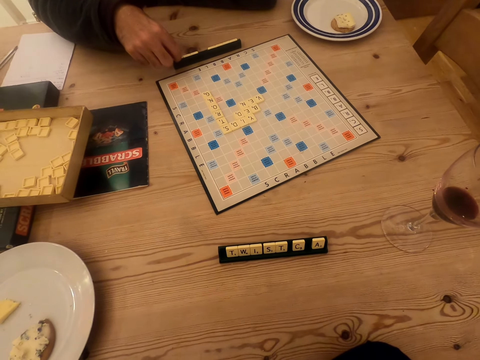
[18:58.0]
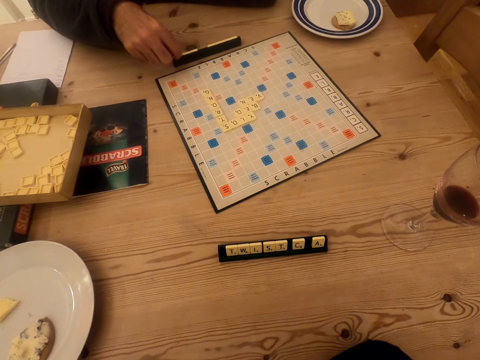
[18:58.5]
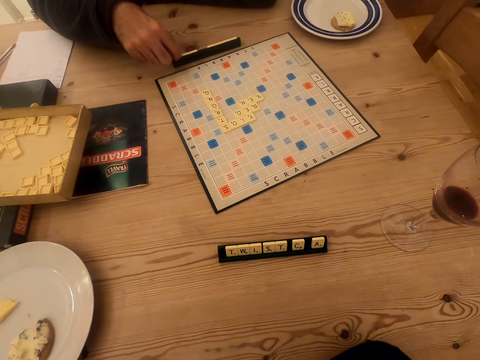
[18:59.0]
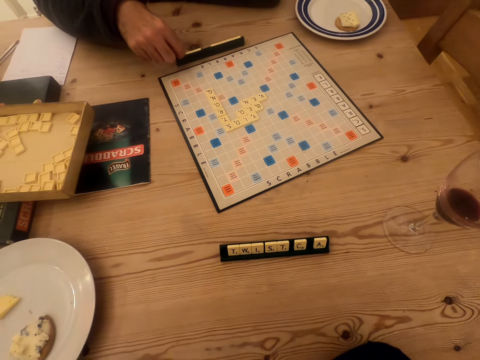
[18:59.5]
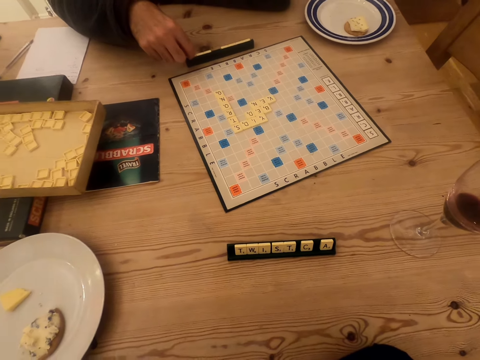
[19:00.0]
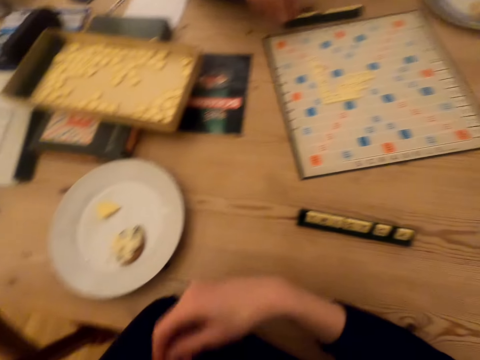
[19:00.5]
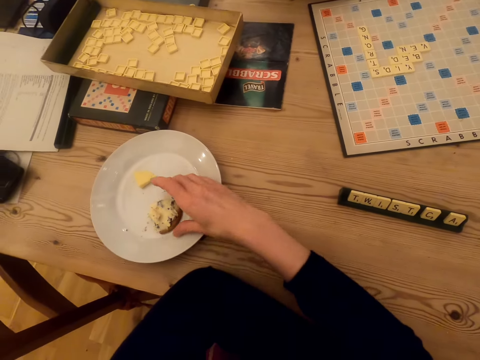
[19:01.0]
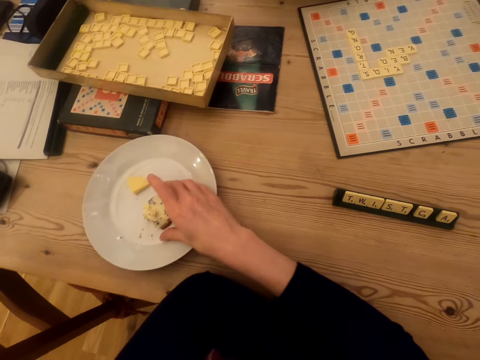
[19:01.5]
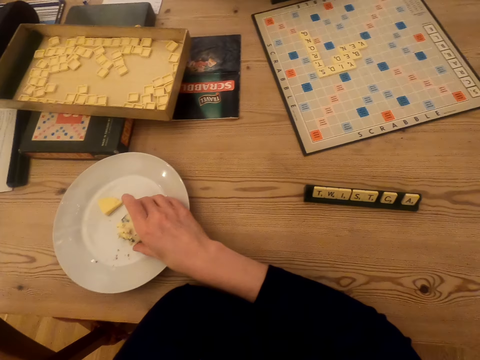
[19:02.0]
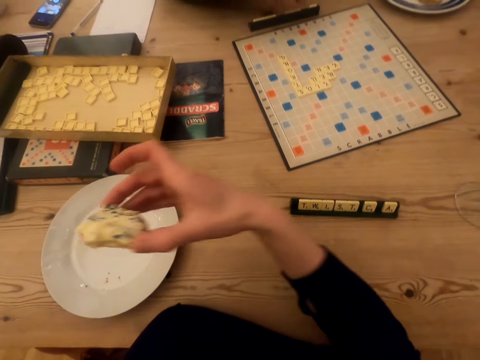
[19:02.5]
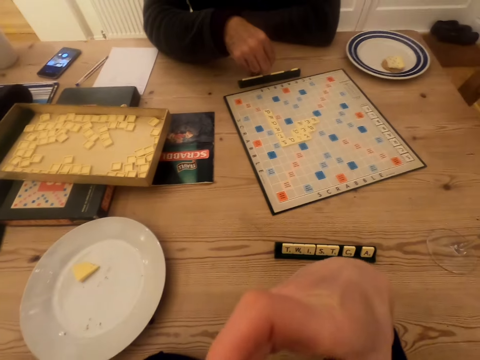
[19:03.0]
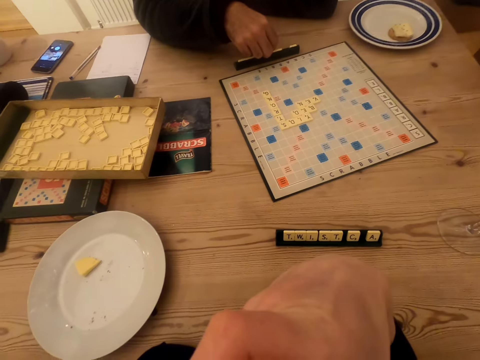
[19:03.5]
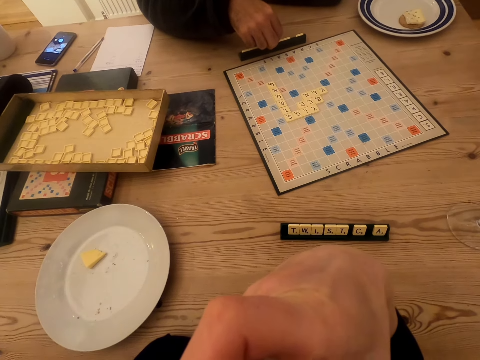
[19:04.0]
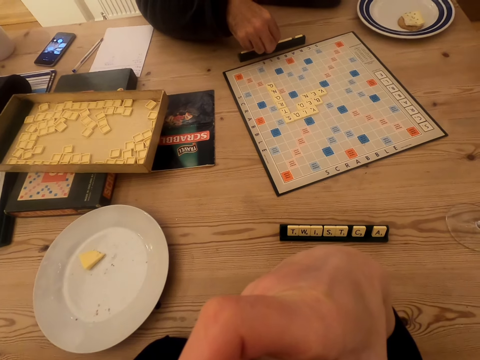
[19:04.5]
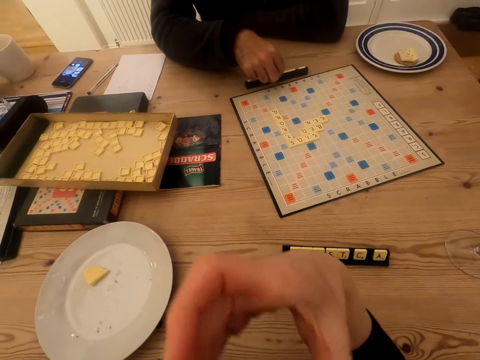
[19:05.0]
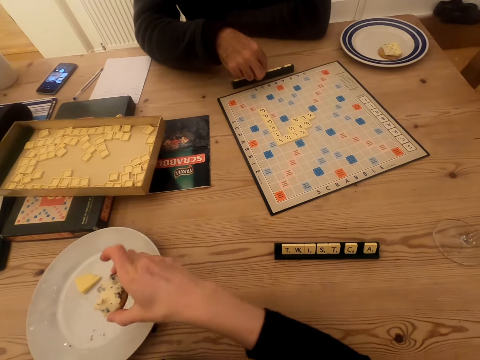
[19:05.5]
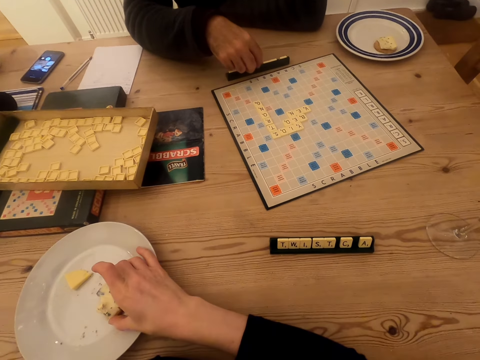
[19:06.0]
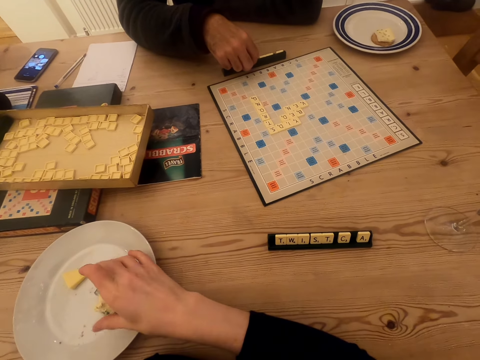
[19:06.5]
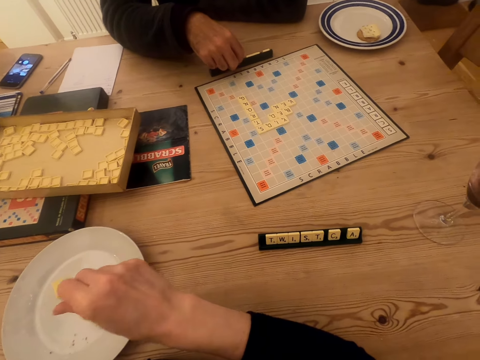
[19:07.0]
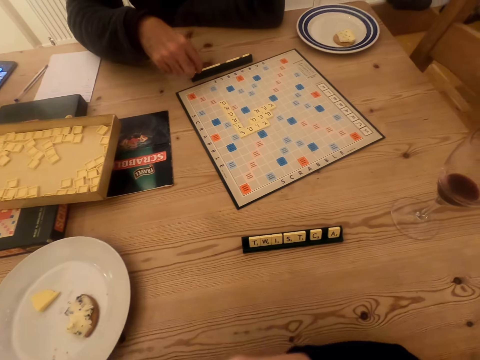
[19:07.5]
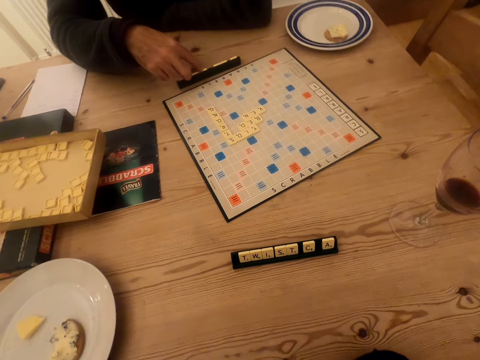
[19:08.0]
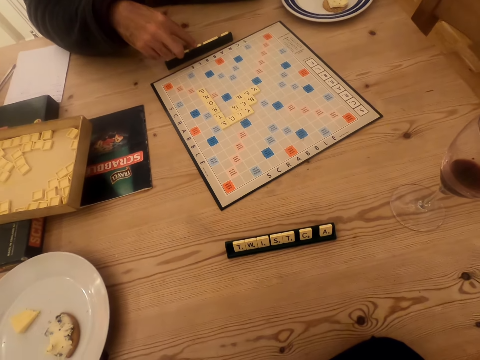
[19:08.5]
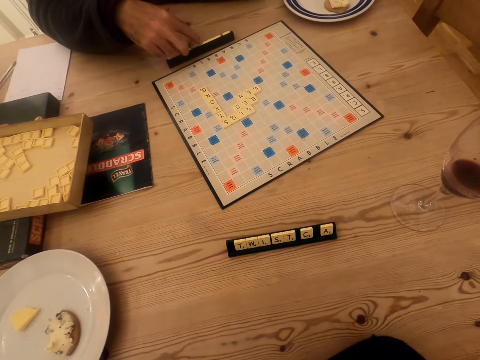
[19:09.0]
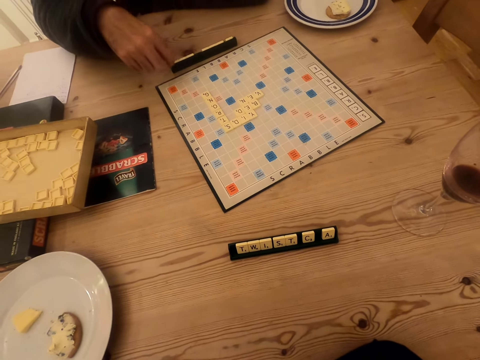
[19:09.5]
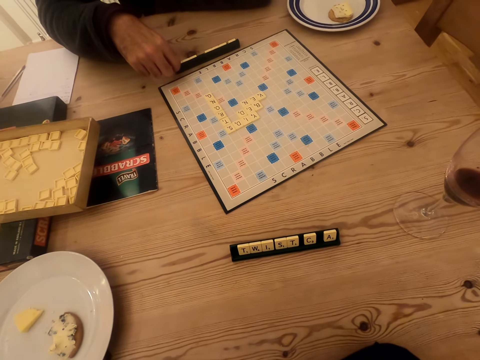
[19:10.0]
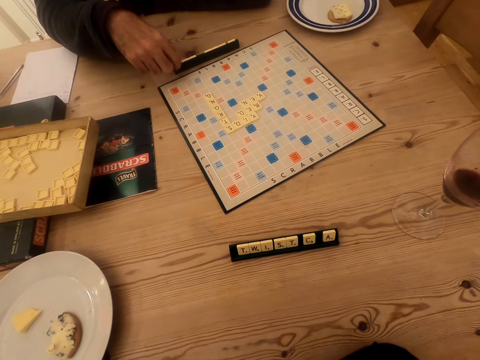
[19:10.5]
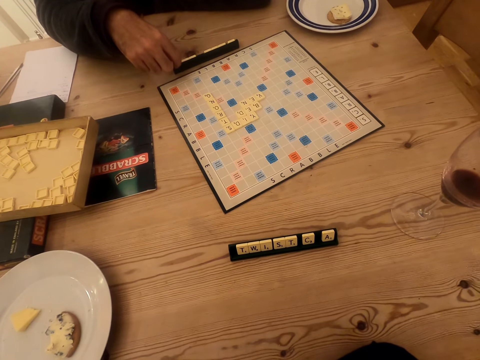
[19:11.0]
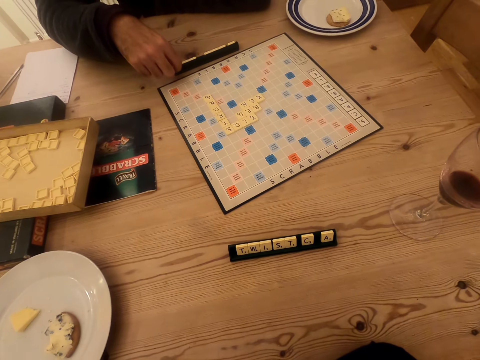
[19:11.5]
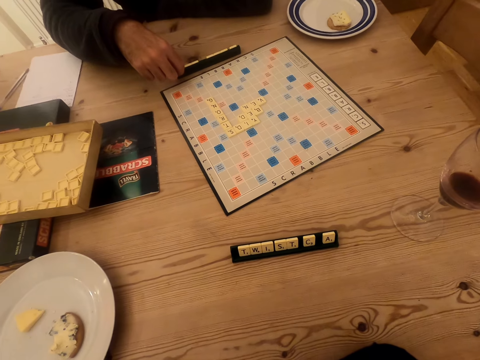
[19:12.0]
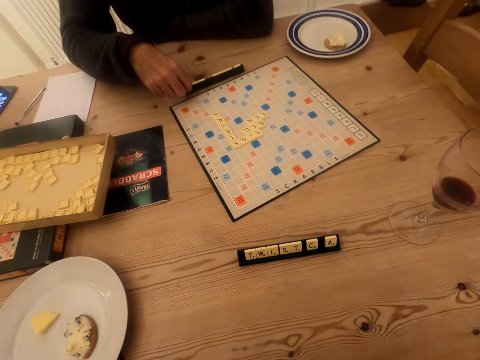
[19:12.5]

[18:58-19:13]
A man arranges scrabble tiles in the tile holder. The camera wearer picks up a cake on the plate. They eat the cake. They put the cake down in the plate. The man stares at the scrabble tiles.

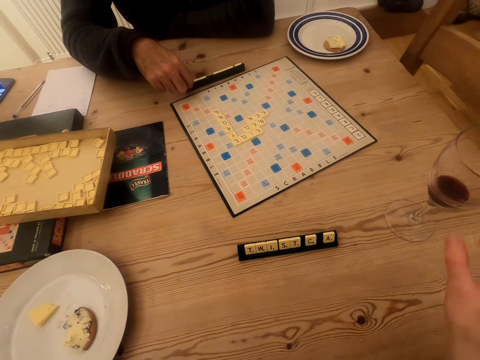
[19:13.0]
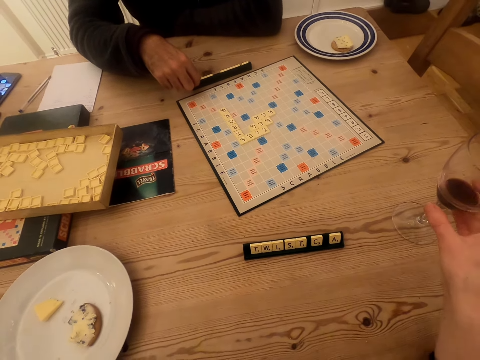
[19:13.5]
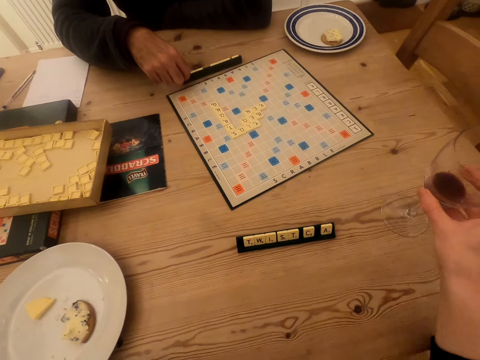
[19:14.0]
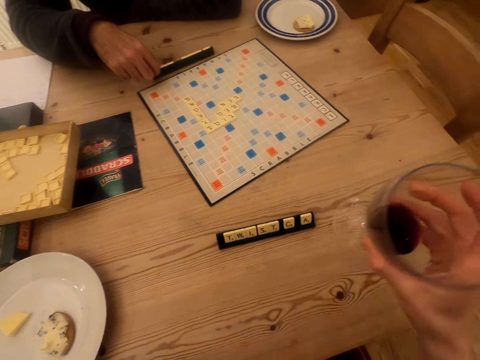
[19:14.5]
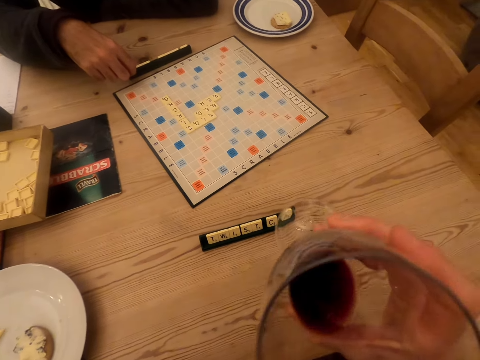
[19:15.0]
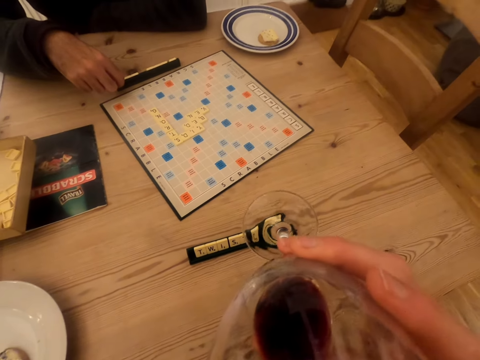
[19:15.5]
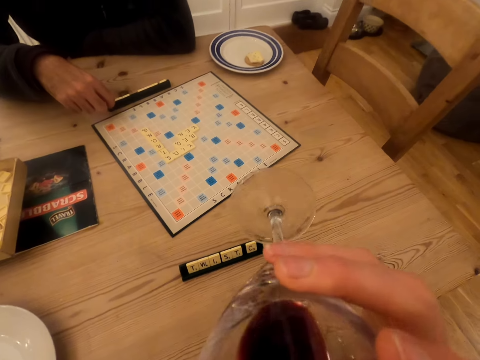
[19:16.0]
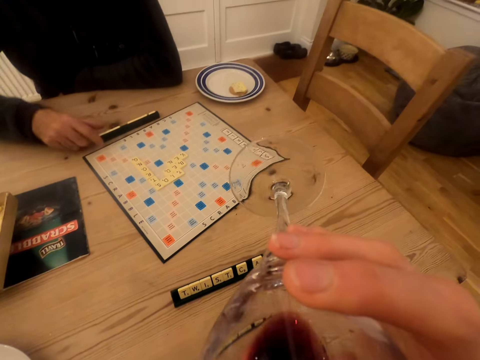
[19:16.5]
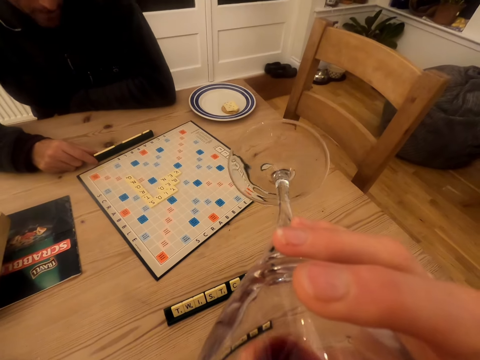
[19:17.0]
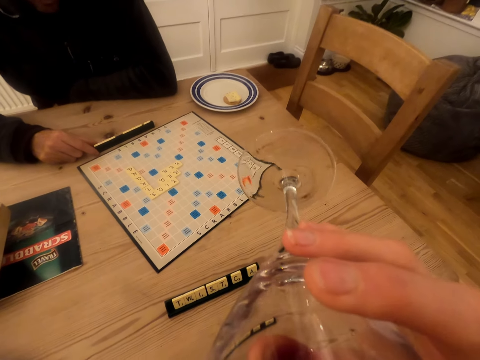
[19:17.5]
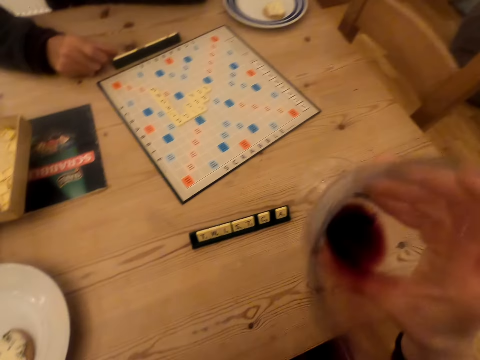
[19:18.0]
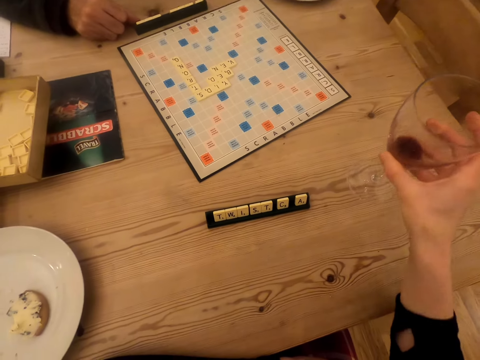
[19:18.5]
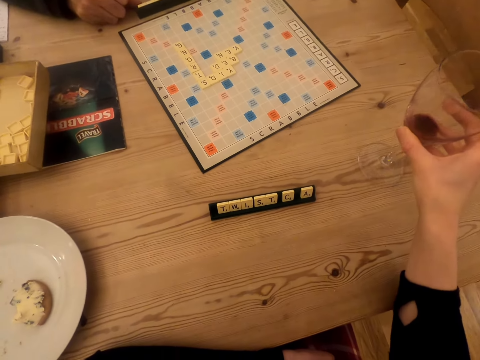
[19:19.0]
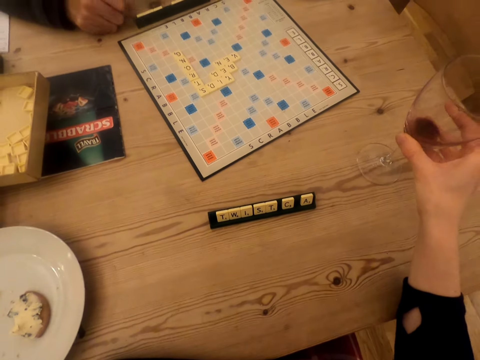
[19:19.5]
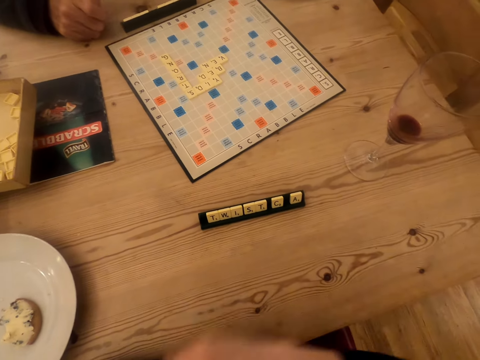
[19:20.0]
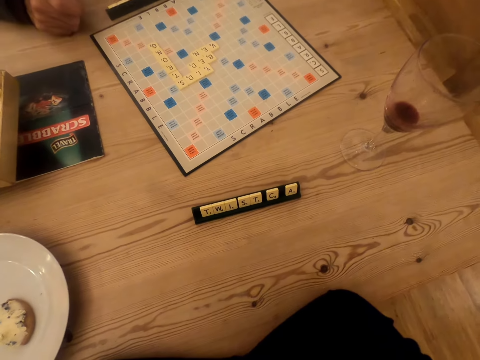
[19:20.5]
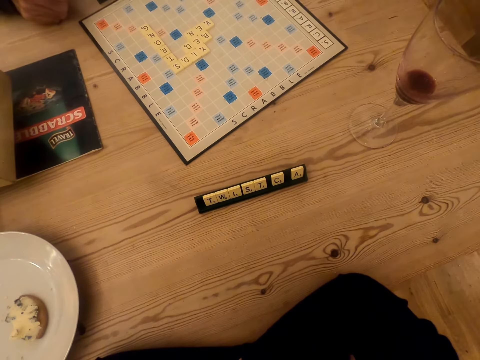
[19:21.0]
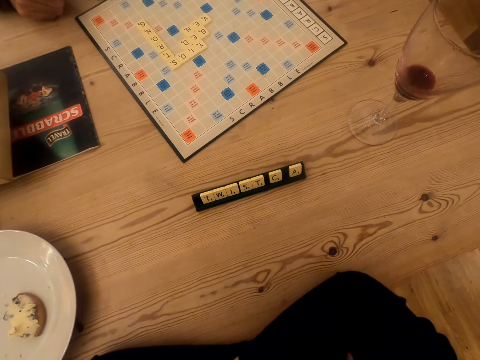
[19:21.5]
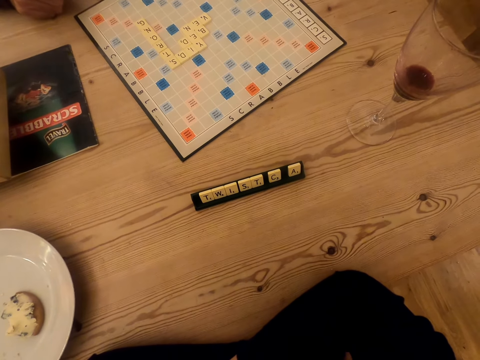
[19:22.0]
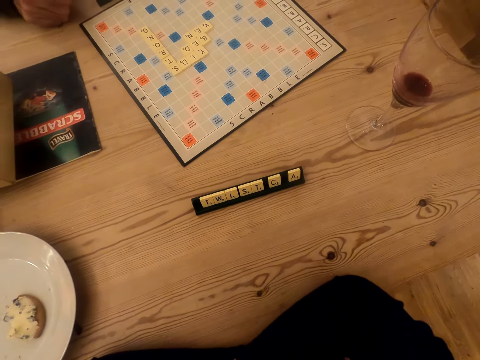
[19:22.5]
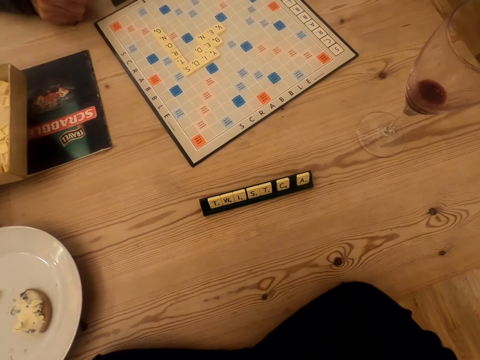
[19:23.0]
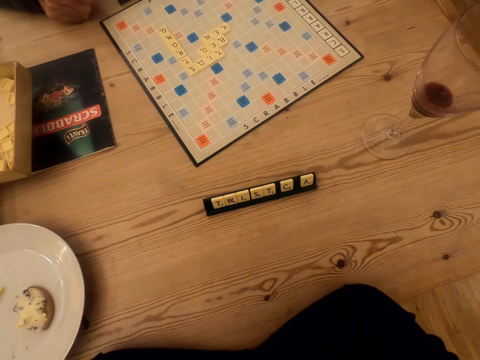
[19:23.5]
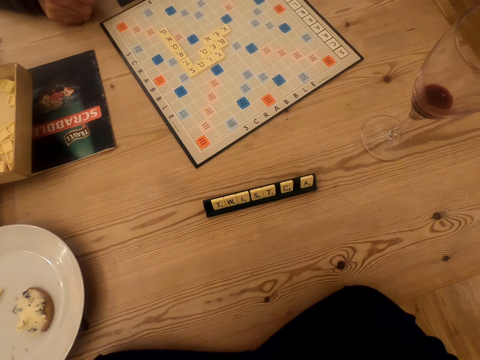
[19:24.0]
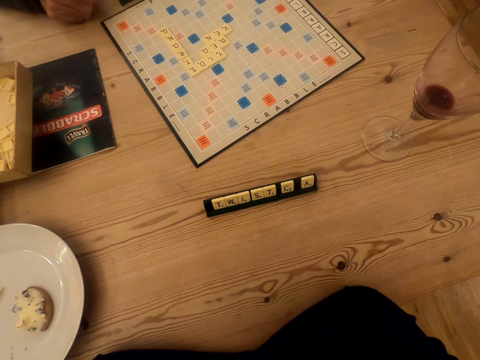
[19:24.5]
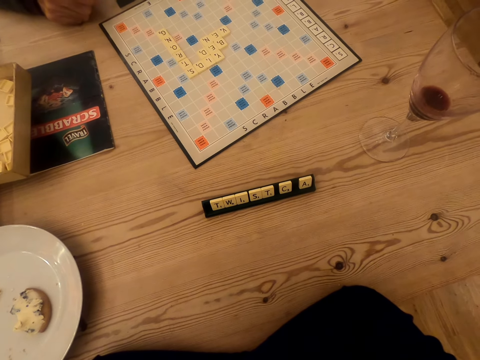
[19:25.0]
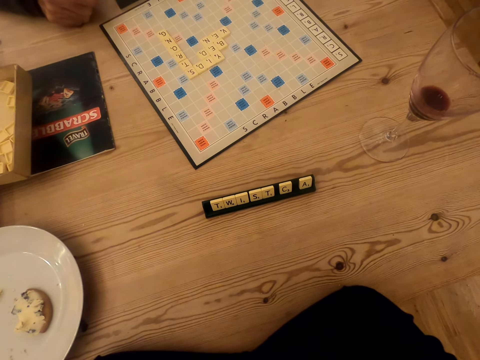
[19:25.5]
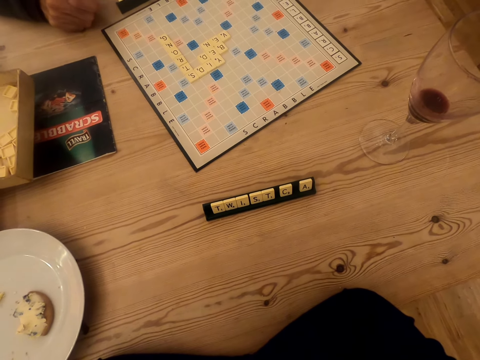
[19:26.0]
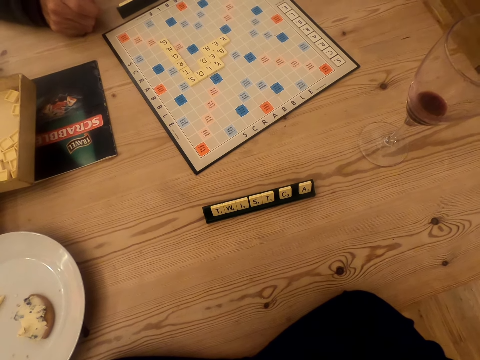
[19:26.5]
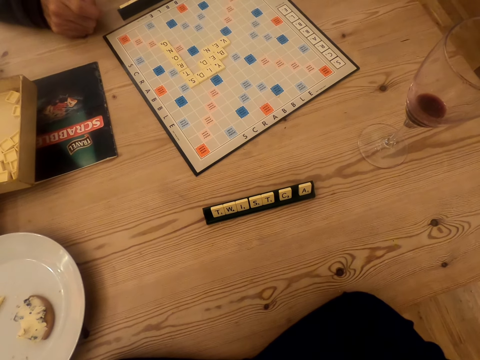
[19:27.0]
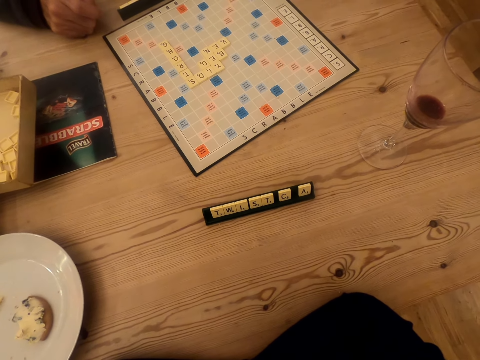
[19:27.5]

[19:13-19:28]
The camera wearer picks up a glass of wine. A man arranges scrabble beads. The camera wearer drinks wine from the glass. They place the glass on the table. They stare at the scrabble board on the table.
